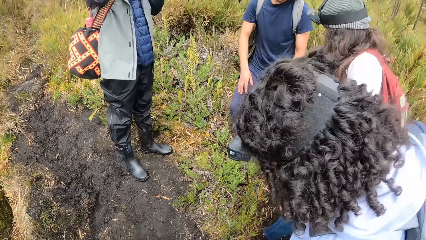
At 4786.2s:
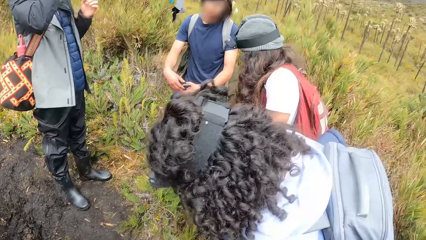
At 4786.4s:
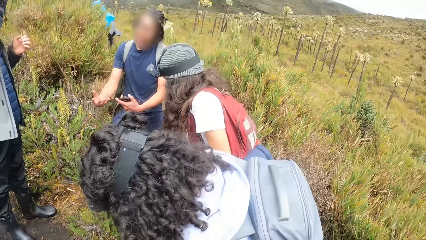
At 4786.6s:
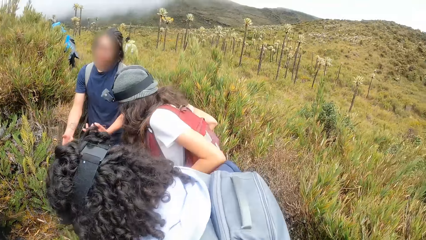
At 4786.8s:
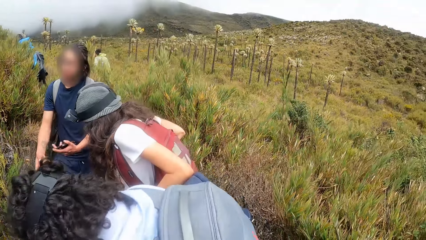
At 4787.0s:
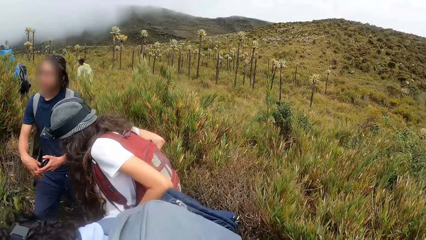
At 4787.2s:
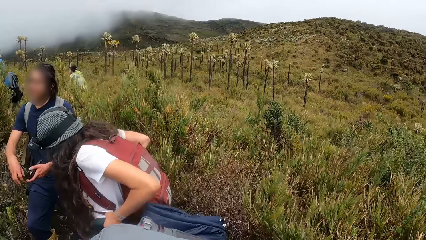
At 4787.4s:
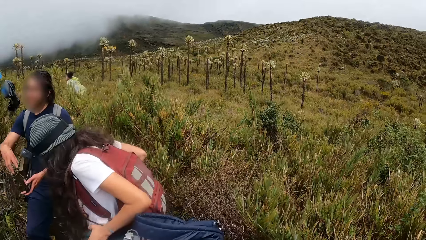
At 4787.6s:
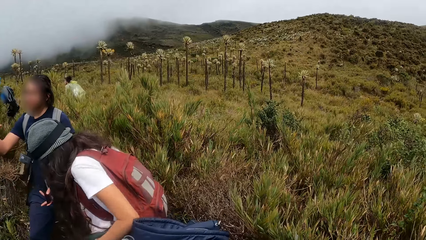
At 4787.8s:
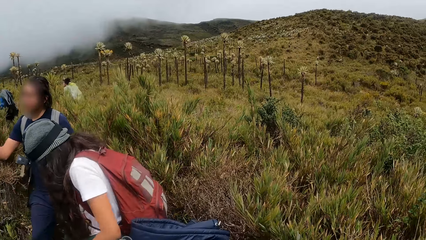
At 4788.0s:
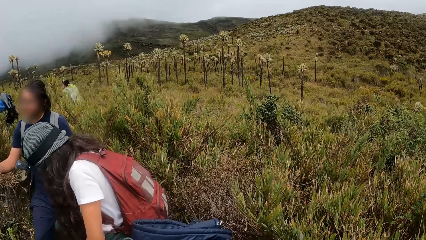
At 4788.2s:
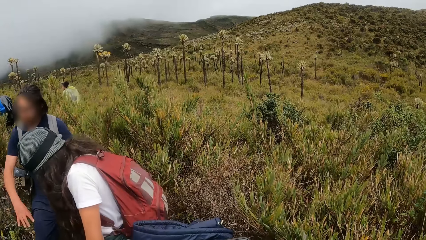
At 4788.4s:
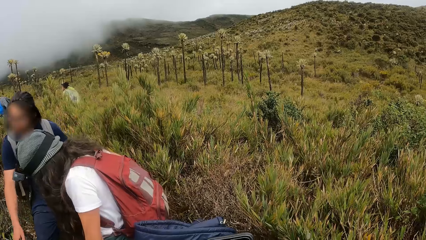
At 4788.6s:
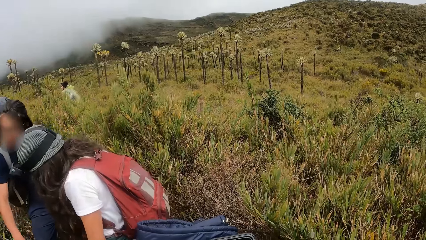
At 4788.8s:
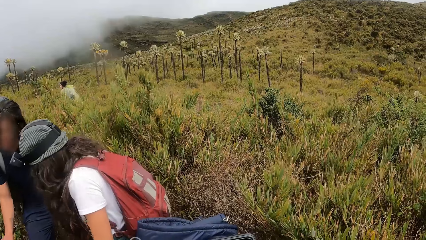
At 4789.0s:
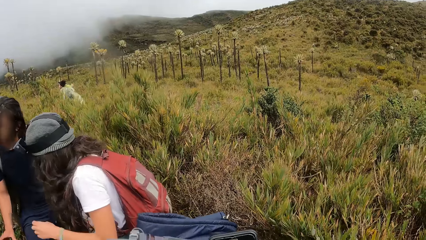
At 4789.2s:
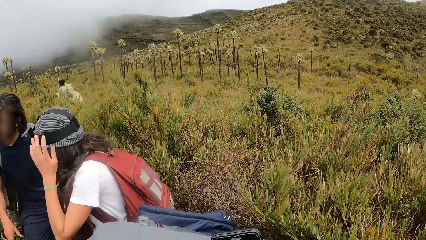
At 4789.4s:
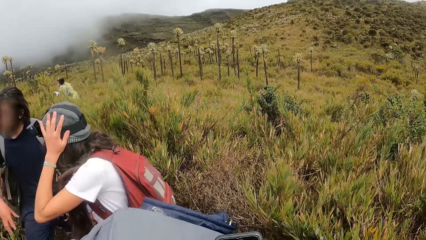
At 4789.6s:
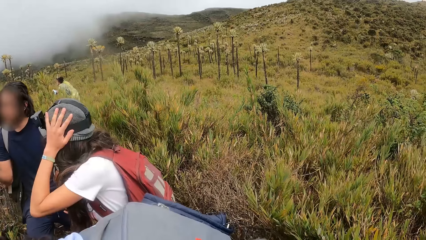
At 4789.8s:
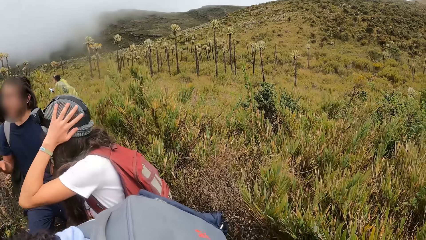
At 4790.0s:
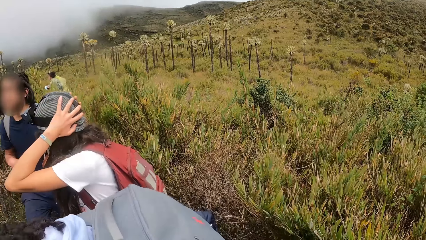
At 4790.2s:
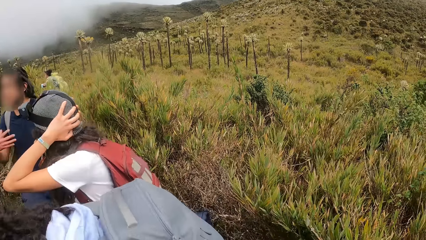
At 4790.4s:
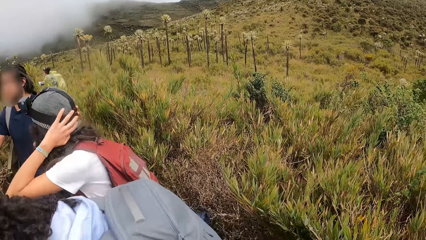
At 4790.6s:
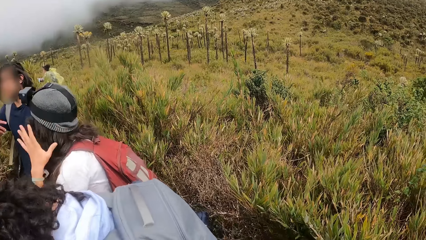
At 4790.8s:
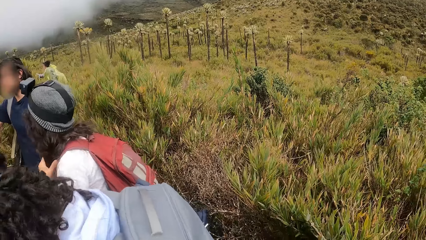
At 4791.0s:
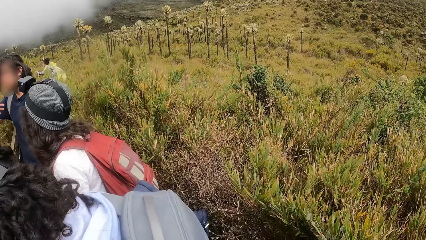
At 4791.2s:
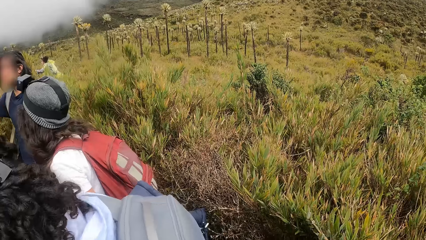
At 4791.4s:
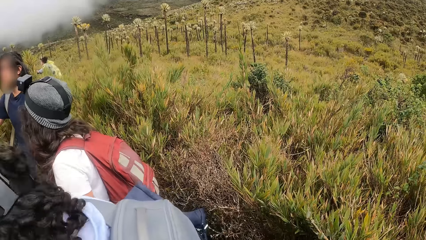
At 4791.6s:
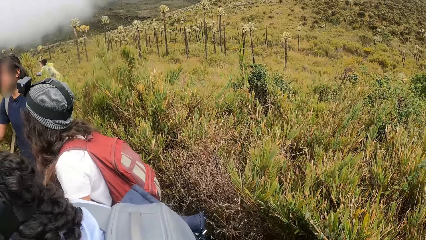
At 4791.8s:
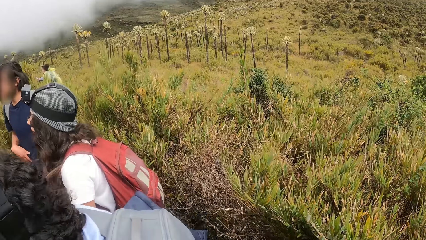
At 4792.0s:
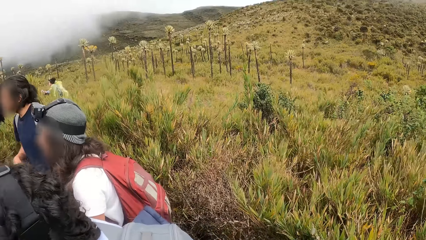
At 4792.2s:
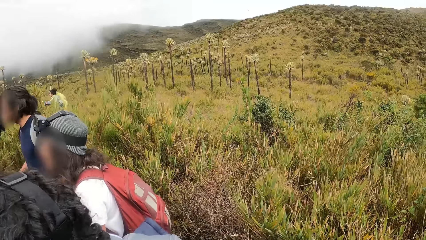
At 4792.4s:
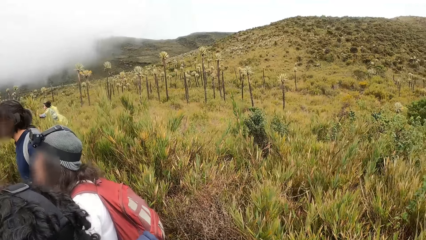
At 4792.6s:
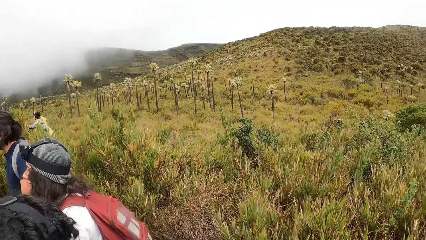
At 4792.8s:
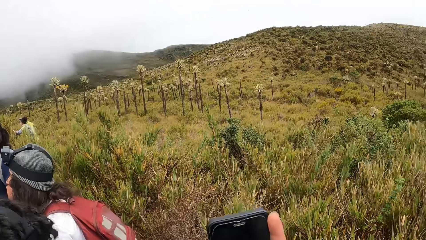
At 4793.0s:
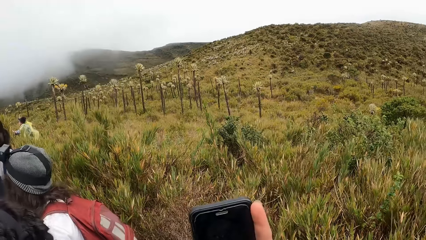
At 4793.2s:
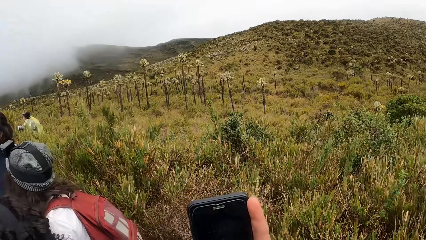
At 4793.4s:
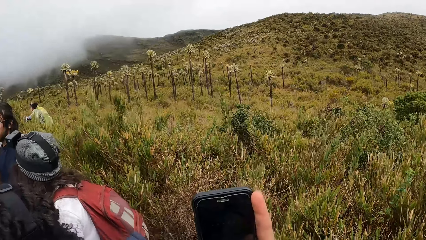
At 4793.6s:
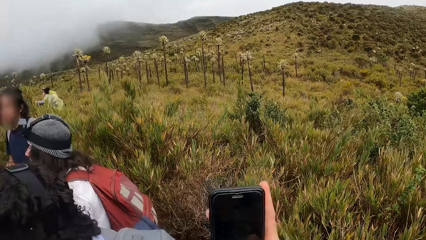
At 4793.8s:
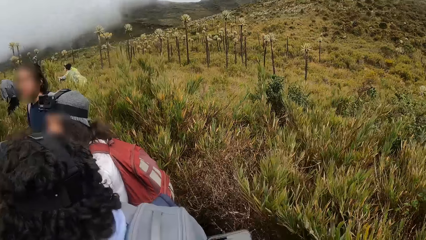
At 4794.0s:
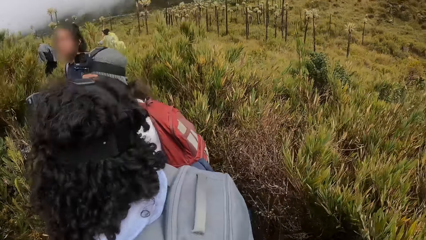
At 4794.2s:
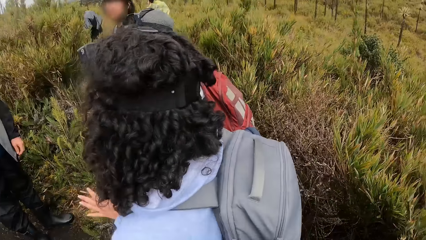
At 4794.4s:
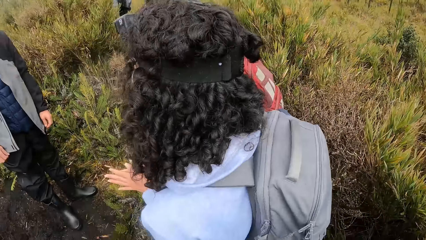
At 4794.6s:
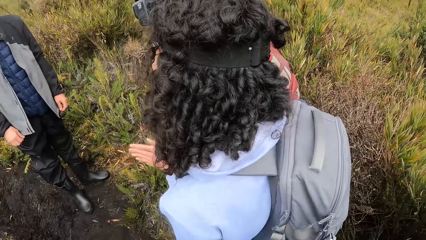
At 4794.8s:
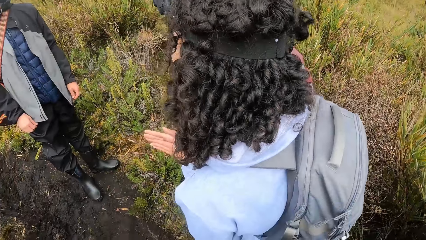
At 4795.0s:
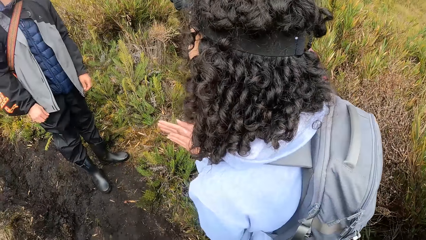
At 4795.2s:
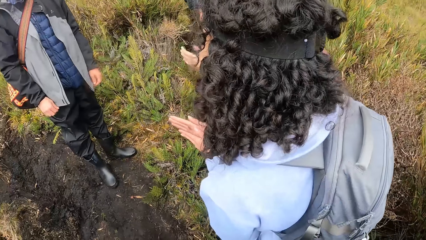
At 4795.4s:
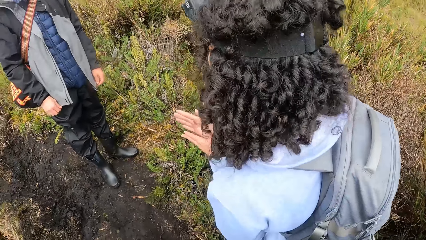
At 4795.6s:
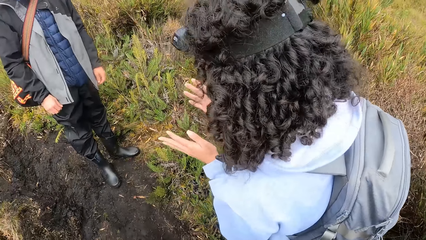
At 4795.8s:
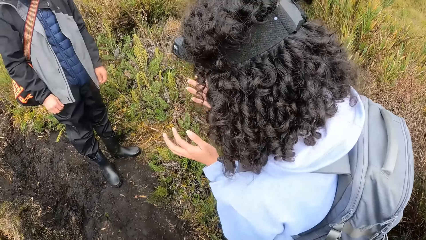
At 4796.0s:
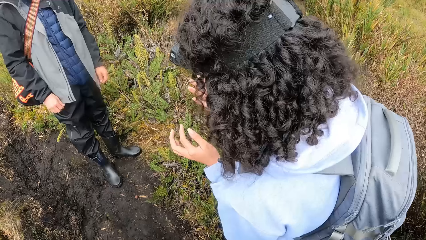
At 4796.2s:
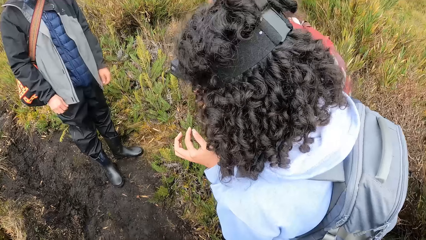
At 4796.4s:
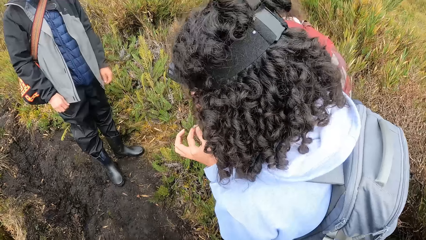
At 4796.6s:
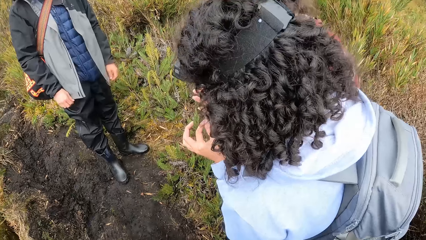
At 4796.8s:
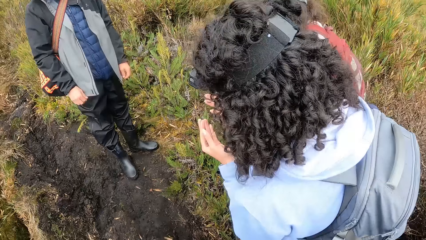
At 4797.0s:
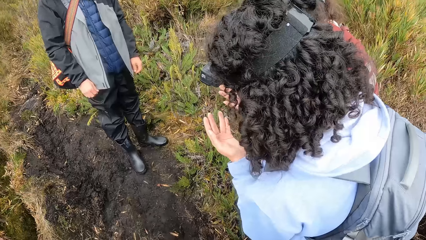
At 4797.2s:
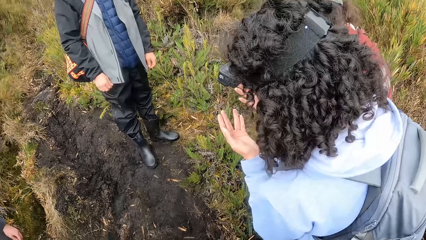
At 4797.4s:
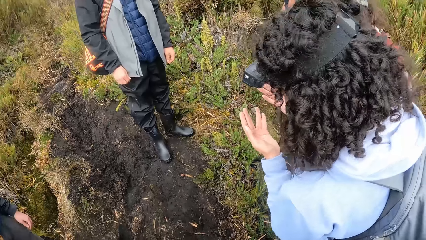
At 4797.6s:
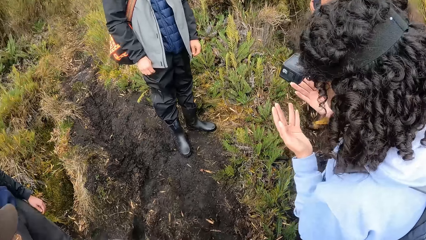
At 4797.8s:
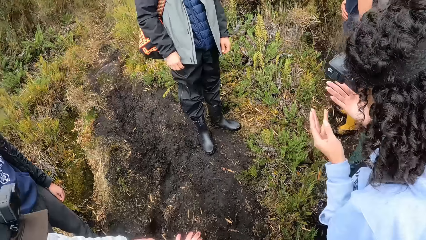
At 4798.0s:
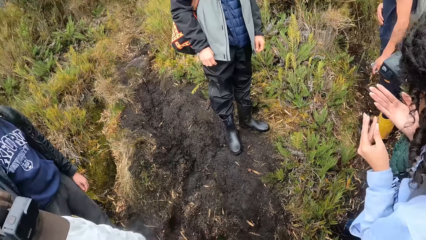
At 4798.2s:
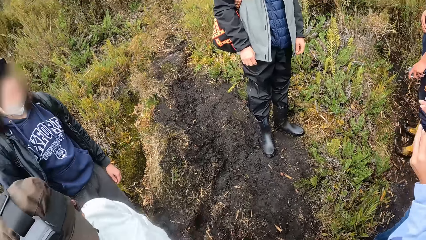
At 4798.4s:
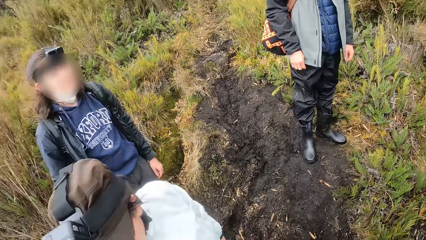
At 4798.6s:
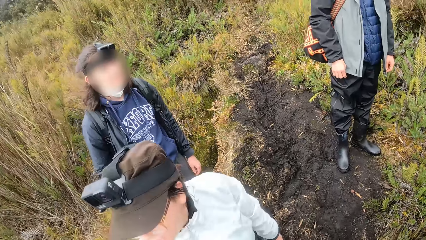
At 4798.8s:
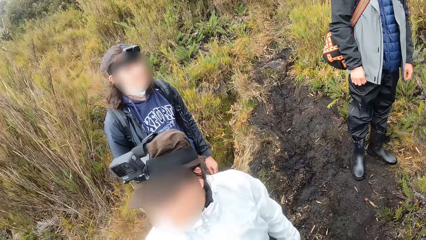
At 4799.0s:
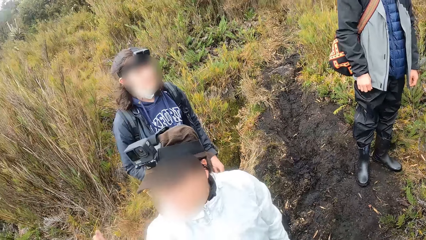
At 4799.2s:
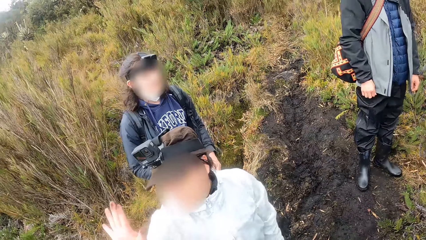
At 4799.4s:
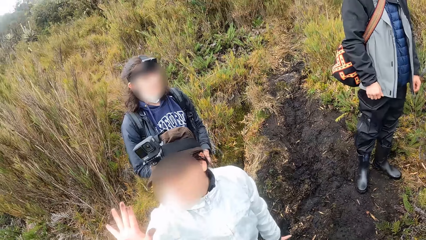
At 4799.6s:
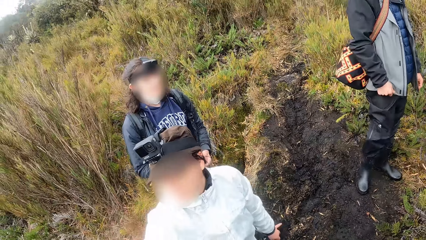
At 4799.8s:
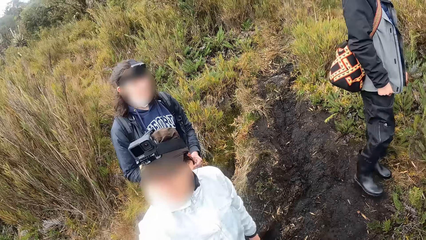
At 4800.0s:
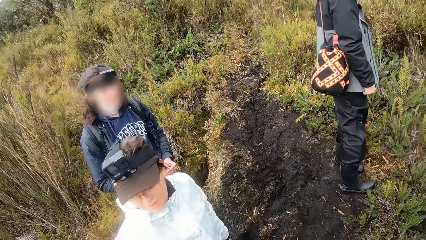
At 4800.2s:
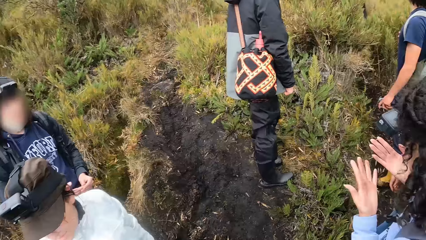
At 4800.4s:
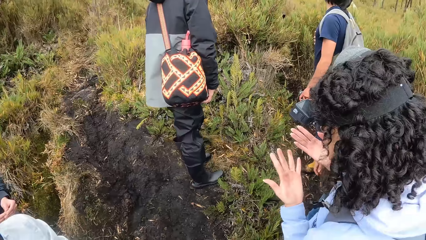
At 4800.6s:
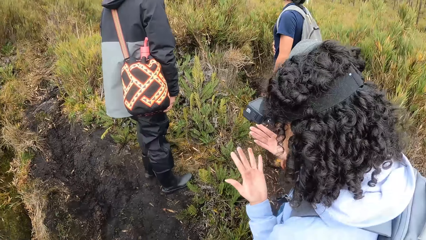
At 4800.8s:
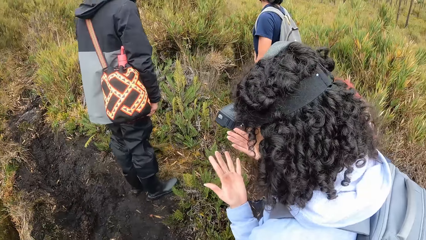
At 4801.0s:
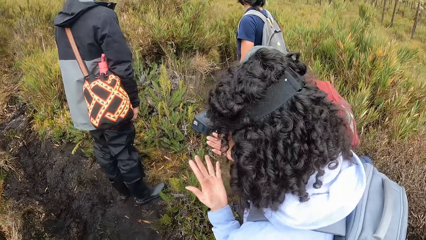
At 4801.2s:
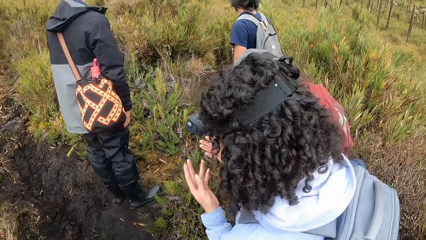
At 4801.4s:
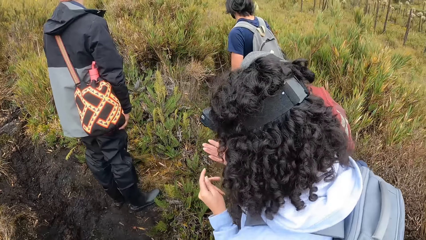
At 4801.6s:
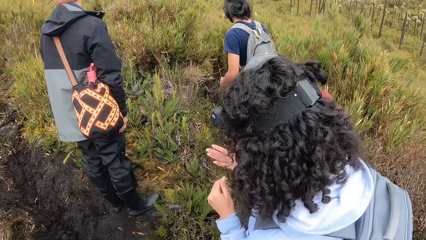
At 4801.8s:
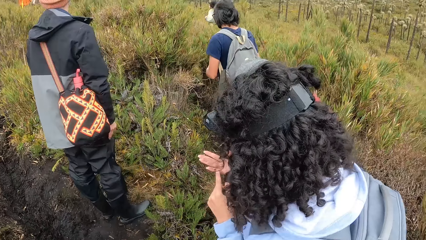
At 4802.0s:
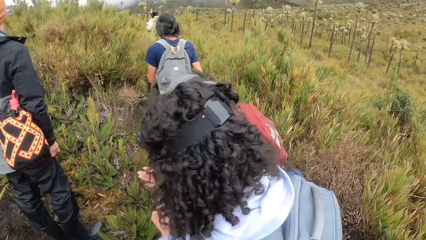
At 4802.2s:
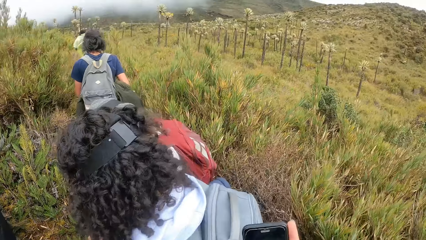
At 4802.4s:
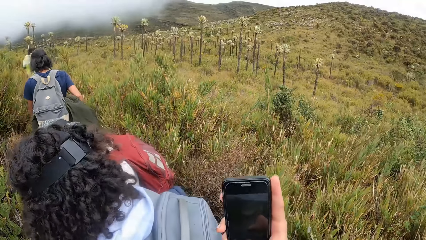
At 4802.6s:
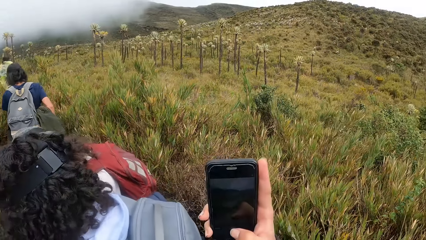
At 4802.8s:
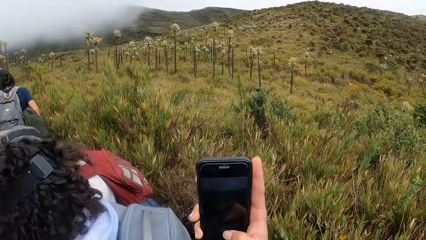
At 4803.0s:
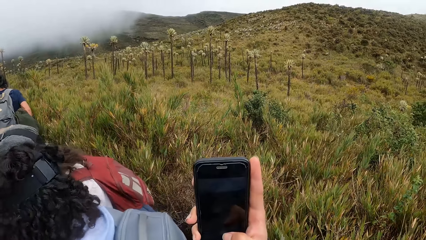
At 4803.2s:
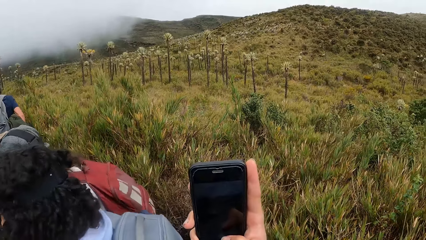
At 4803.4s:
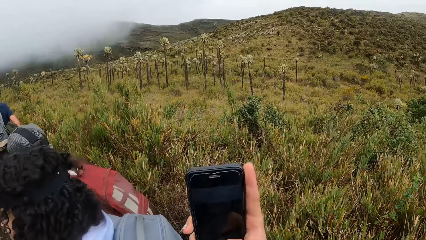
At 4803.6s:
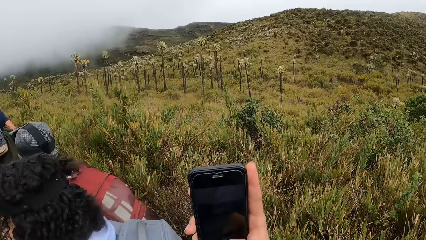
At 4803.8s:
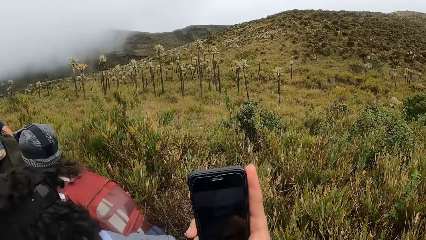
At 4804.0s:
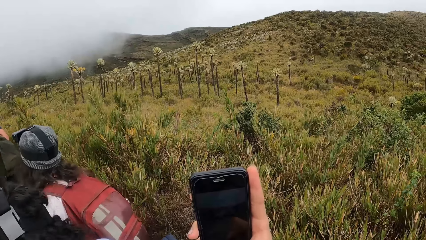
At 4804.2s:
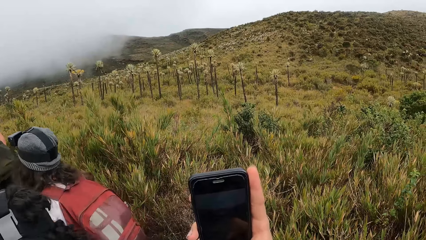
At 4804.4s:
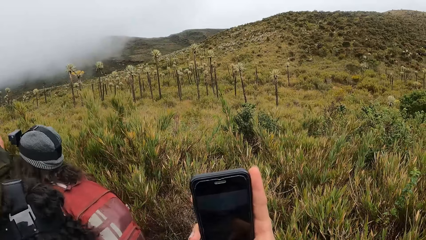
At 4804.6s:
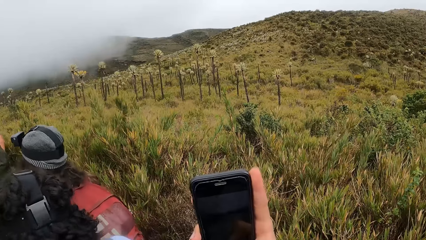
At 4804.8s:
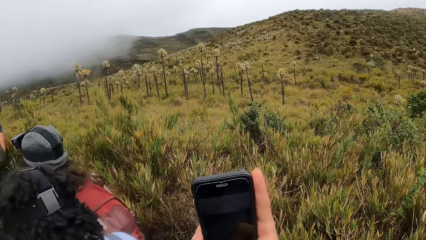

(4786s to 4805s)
The camera wearer looks around. A woman adjusts her cap with her hands. The camera wearer takes pictures with the phone in her right hand. She lowers her right hand. Another woman waves her right hand. The camera wearer takes pictures with the phone in her right hand.
